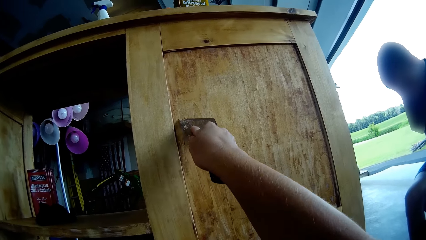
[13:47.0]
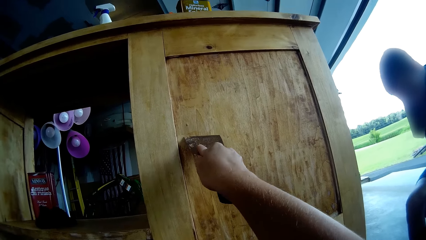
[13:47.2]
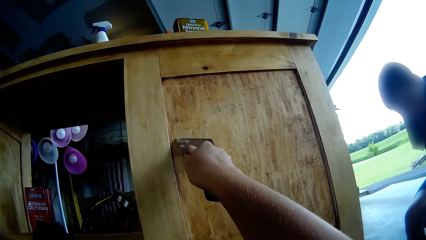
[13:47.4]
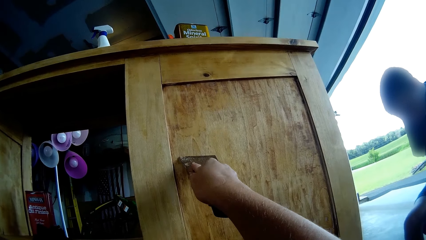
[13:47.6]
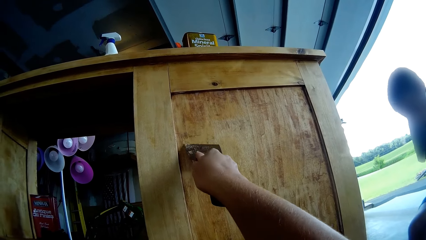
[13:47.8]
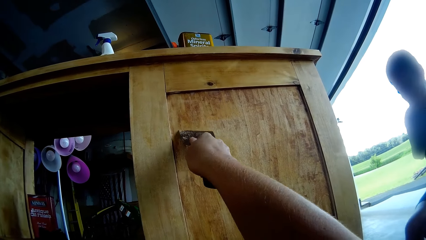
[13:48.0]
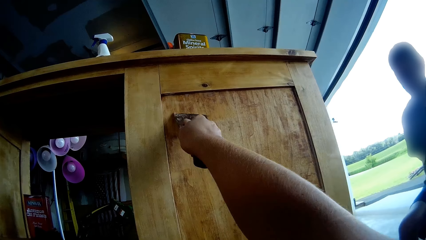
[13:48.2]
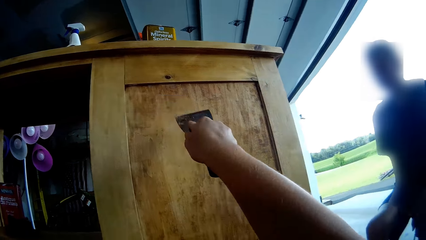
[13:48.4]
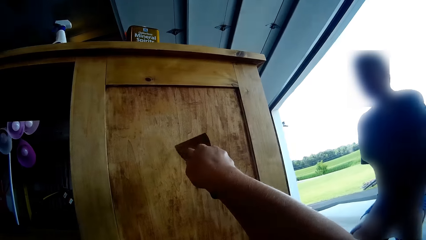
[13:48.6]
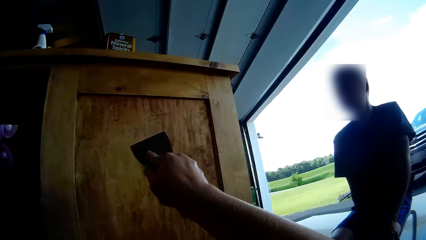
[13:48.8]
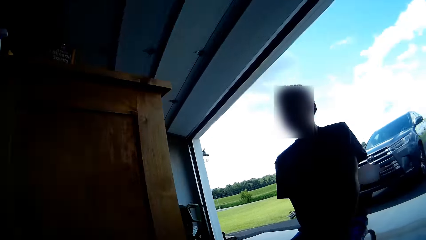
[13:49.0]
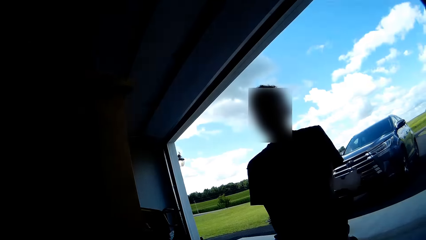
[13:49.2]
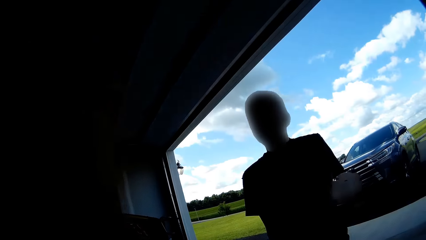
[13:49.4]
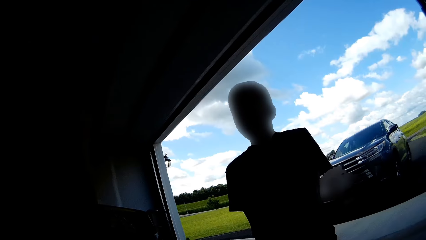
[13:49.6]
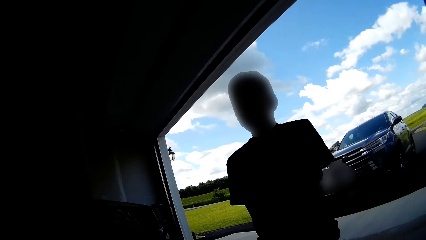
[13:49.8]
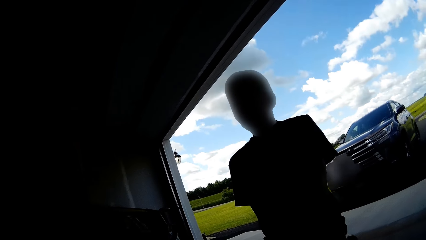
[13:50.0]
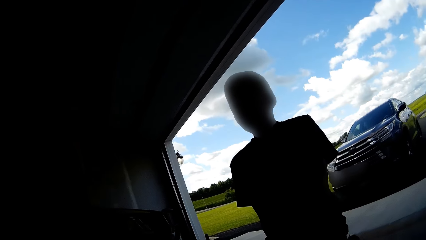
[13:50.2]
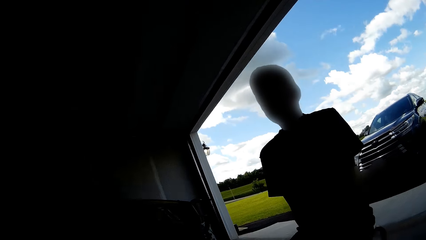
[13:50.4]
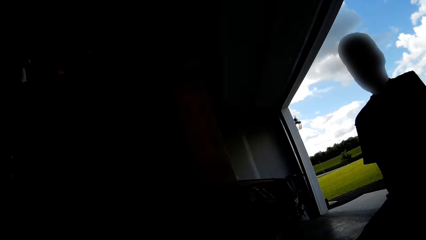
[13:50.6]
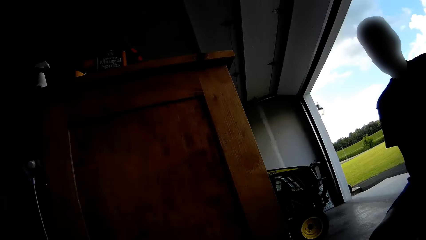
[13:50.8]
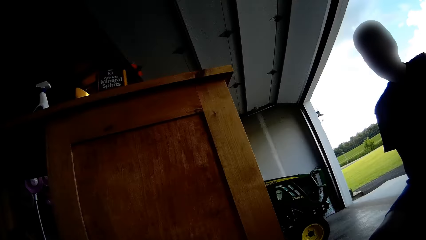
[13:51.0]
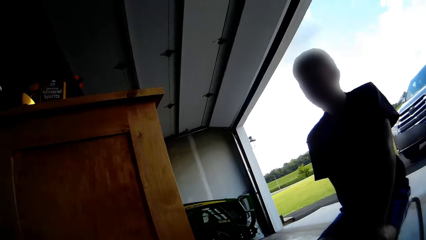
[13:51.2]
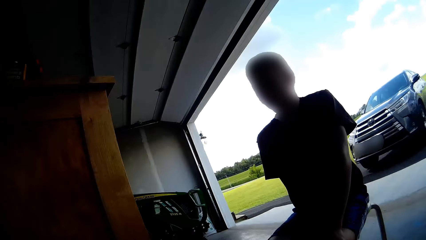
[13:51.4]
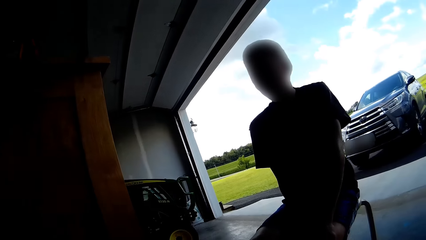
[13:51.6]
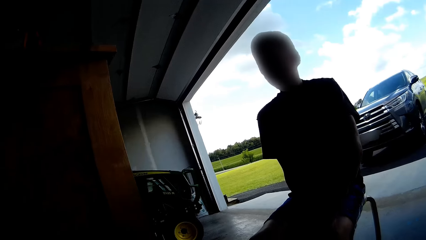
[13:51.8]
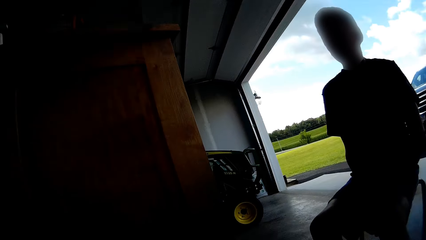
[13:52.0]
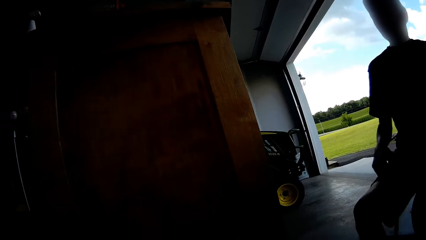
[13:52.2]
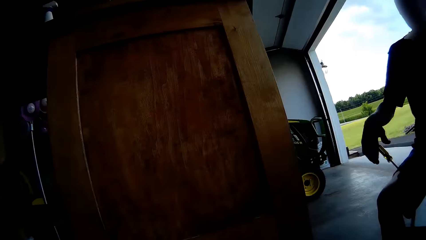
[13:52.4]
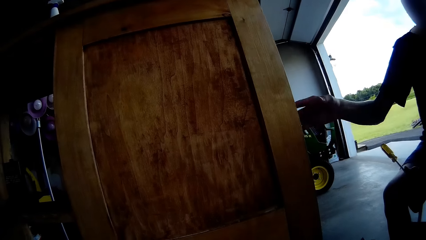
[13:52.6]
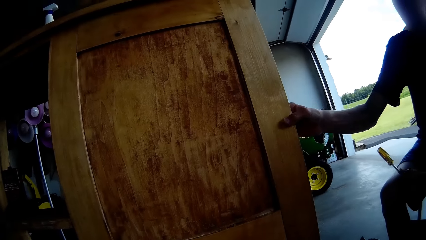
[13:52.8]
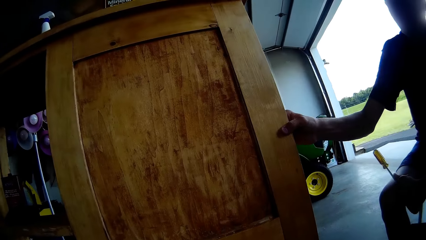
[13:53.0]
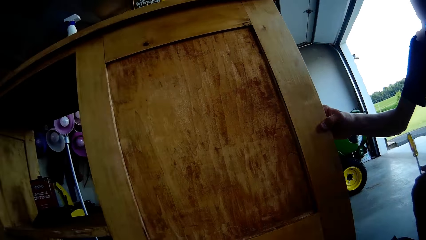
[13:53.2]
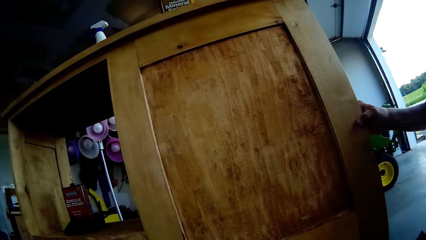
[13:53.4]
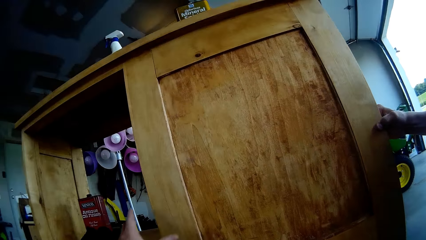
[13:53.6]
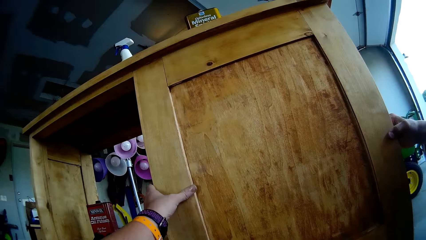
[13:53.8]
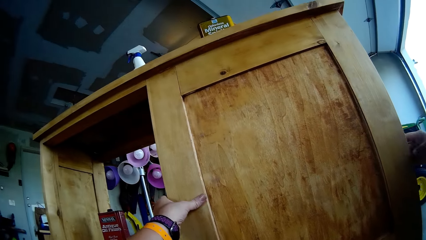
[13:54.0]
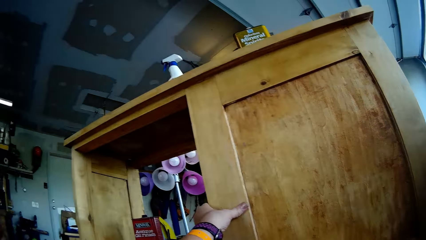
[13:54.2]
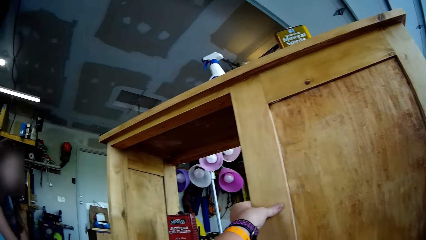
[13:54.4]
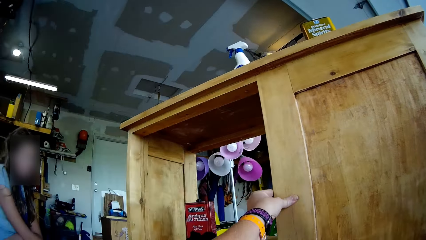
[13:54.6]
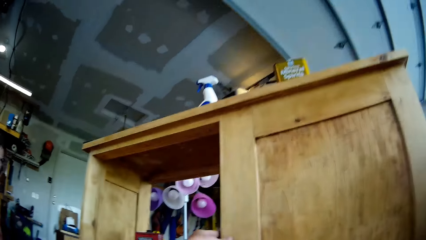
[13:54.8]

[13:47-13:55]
The camera wearer looks around. She looks at a boy. She looks at a storage cabinet with a scraper. The boy holds the storage cabinet with his right hand. The camera wearer holds the storage cabinet with her left hand.

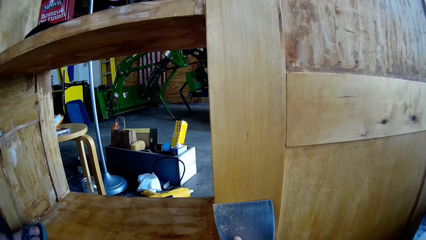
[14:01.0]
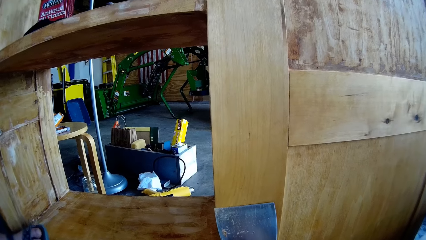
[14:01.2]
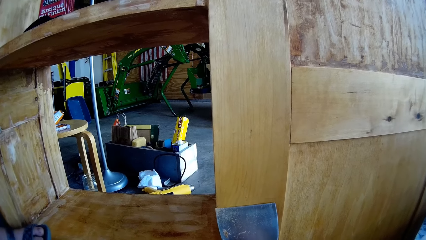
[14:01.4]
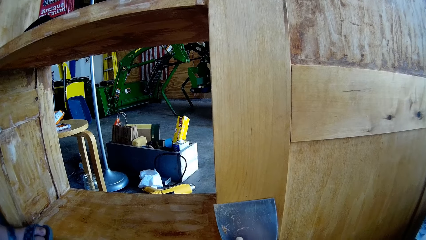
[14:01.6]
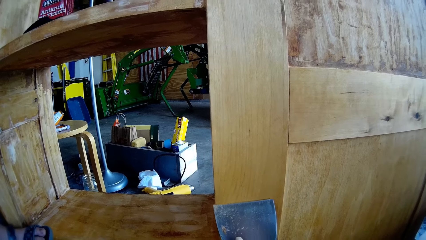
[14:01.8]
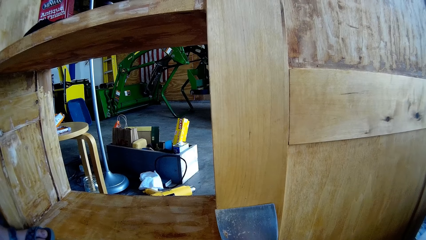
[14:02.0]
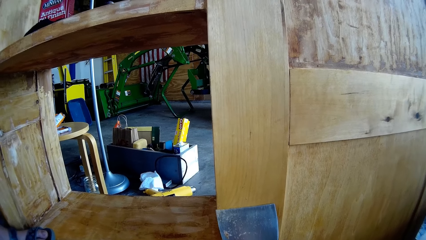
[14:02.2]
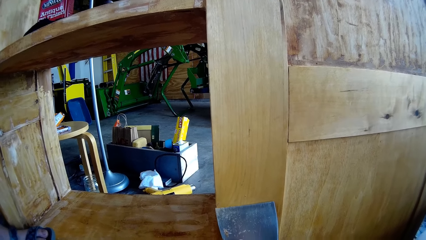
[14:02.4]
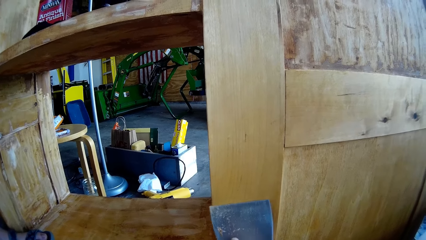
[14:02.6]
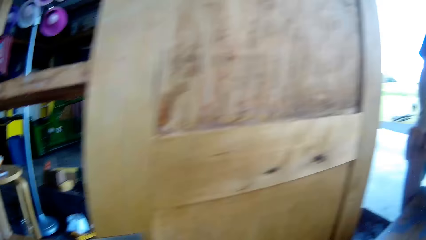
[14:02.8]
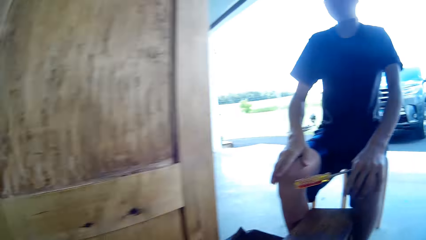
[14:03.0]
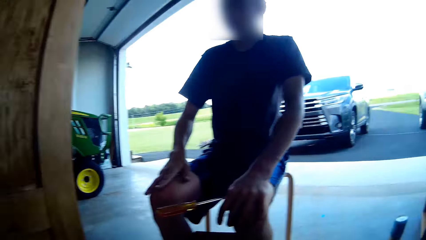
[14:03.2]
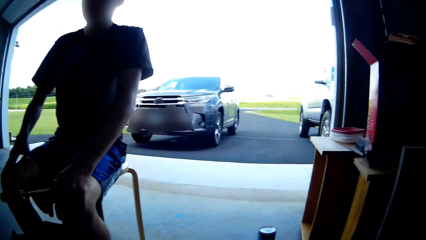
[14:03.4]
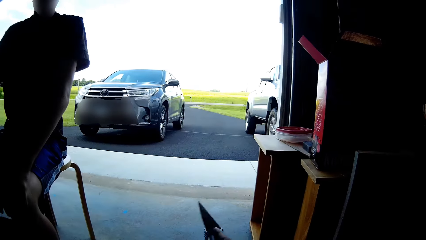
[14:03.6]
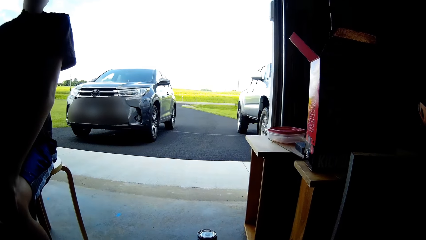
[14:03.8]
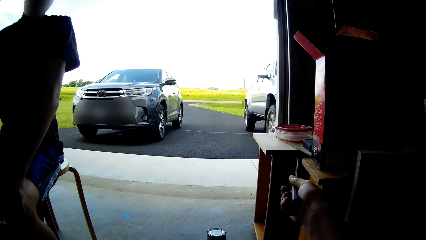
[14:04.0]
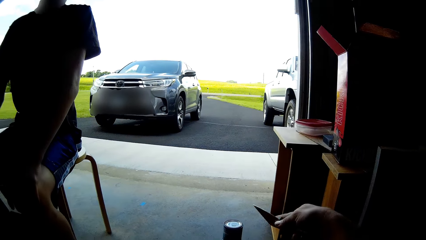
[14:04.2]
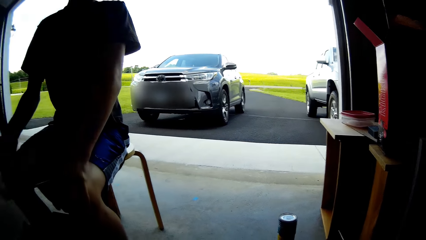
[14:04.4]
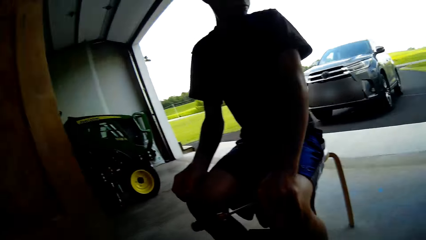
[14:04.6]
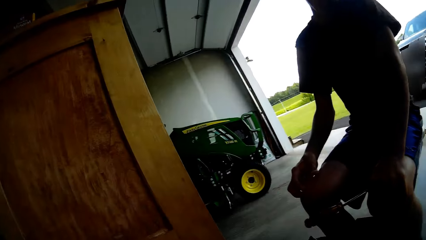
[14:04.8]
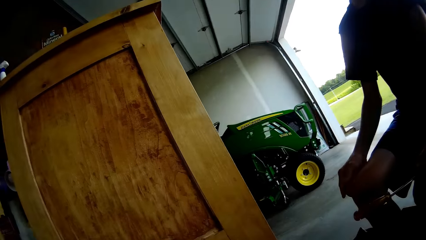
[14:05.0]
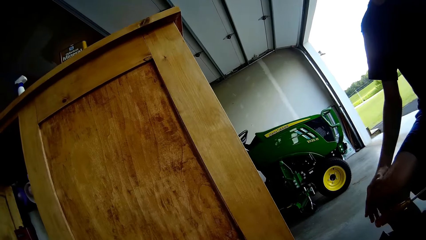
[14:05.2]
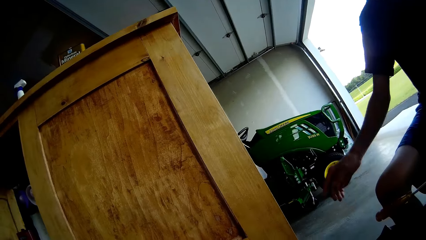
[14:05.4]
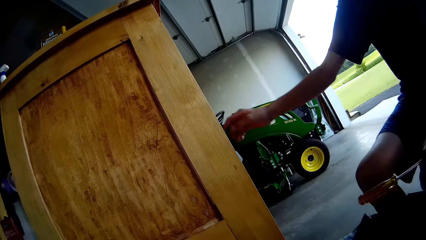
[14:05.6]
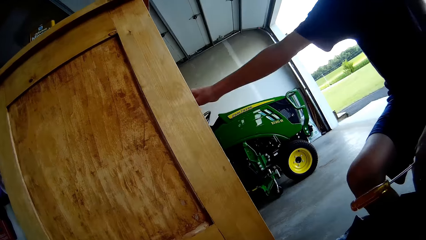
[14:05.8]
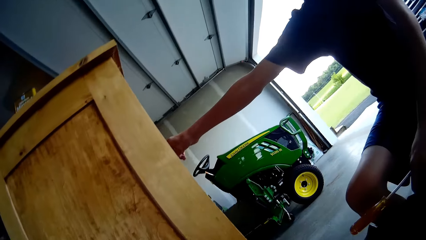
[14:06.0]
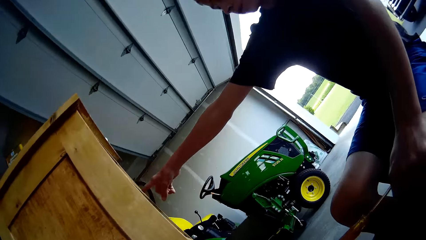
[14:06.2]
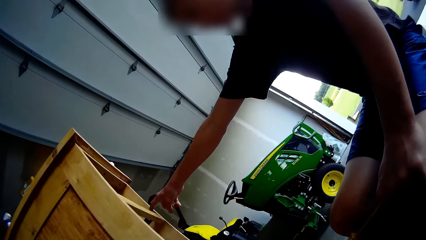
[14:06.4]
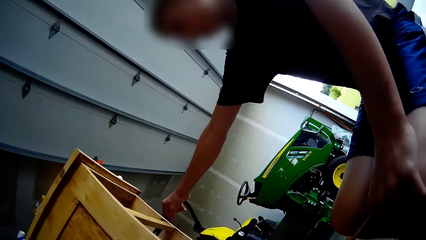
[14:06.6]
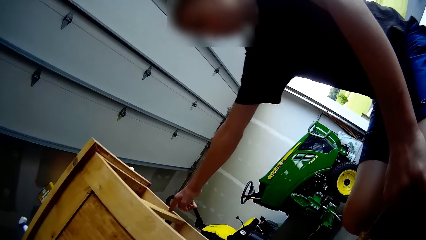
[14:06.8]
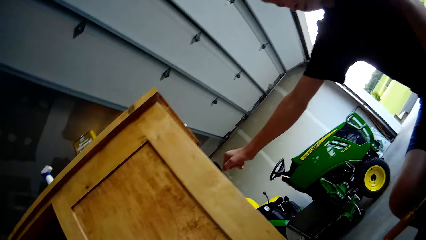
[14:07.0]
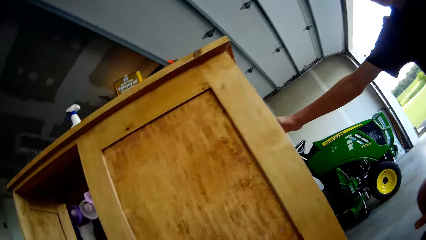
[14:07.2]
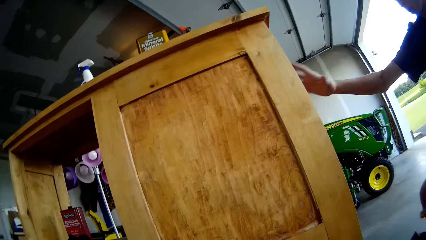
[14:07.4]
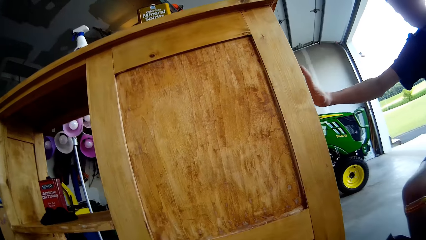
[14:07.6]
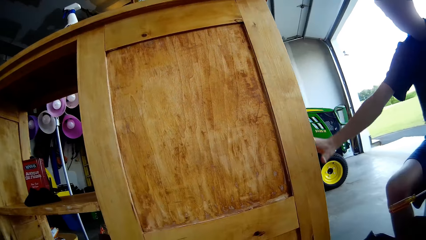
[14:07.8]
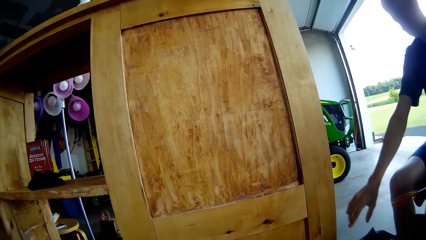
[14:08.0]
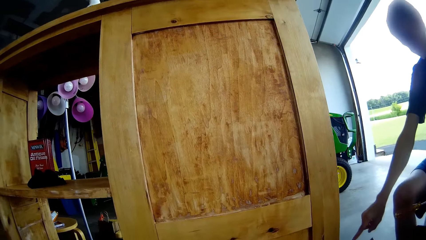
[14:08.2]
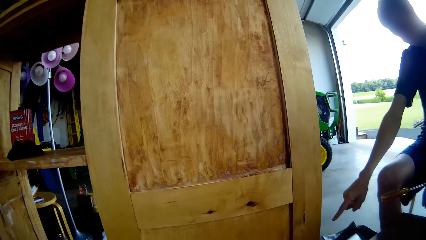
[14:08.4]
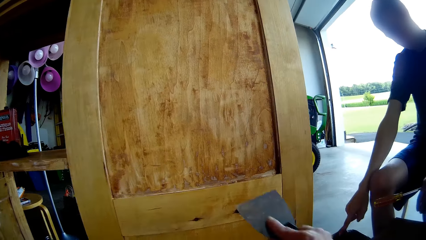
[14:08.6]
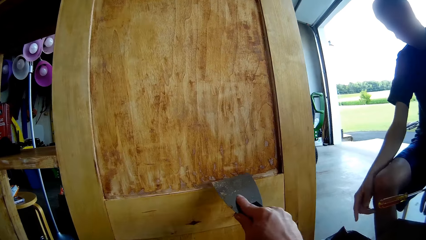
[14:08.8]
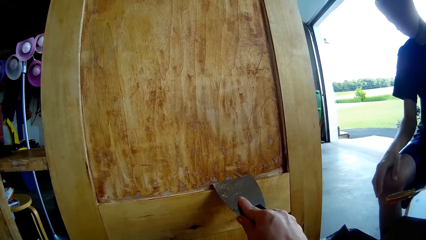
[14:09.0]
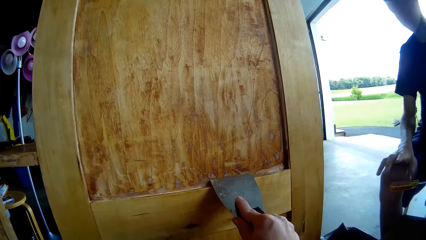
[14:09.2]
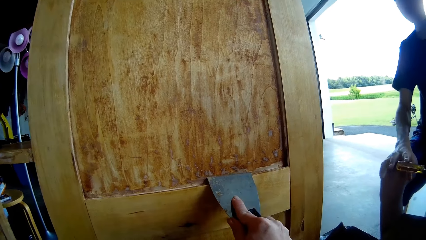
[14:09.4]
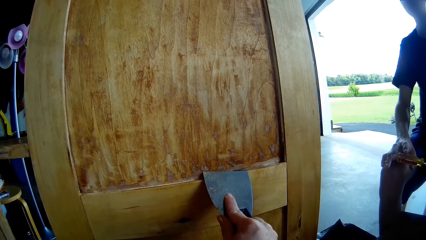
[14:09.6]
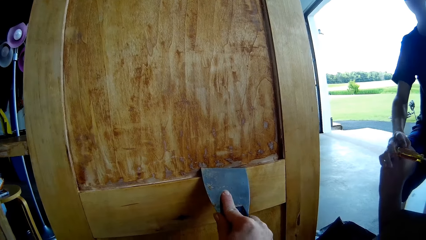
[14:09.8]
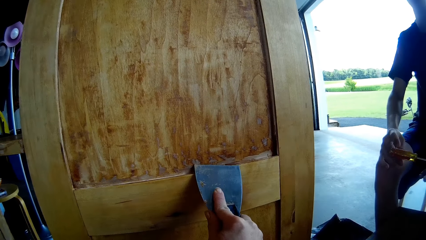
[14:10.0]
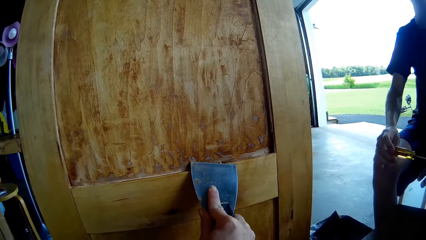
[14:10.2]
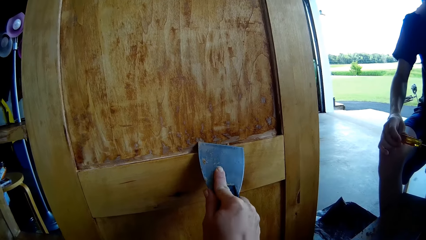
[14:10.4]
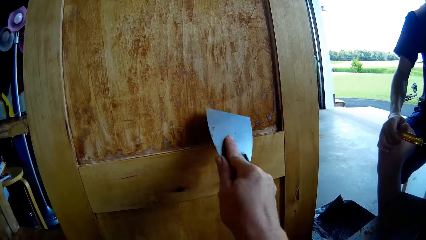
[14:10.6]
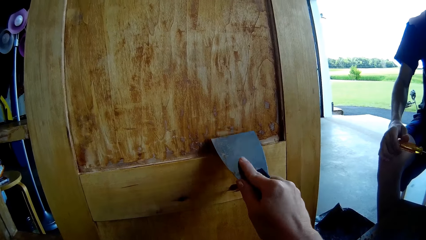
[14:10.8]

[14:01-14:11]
The camera wearer looks at the storage cabinet. A girl steps on the storage cabinet. The camera wearer scrapes the storage cabinet with a scraper. They look at a boy, point to the left, move the scraper, and look around the workshop. The boy touches the storage cabinet with his right hand. The boy taps the storage cabinet, lowers his right hand, and points at the storage cabinet. The camera wearer scrapes the table. The boy places his right hand on the knee. The camera wearer places the scraper on the storage cabinet. The boy places his right hand on a screwdriver.
